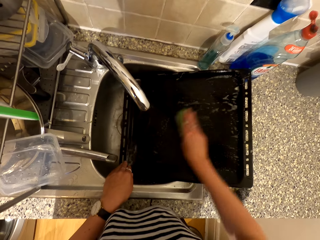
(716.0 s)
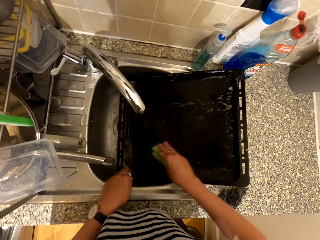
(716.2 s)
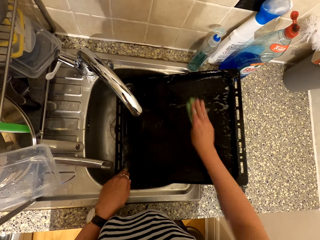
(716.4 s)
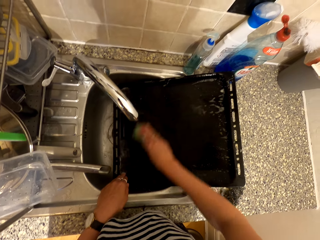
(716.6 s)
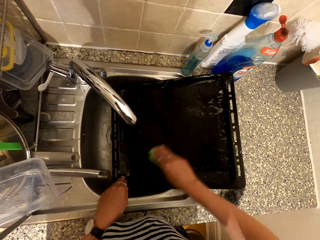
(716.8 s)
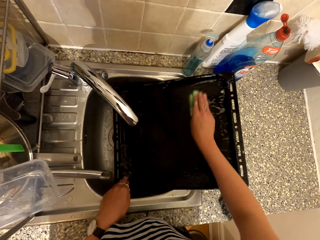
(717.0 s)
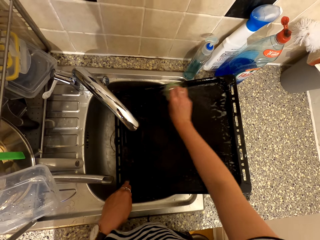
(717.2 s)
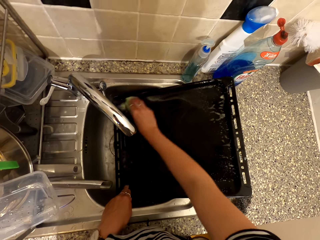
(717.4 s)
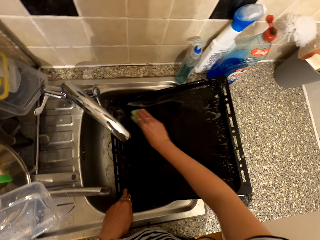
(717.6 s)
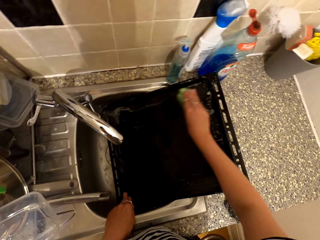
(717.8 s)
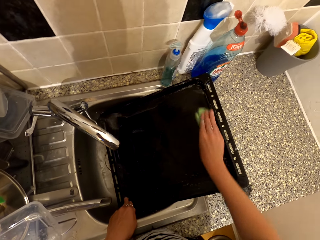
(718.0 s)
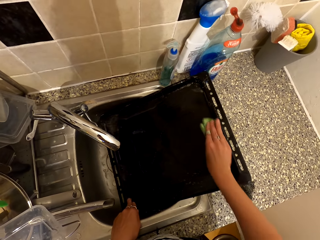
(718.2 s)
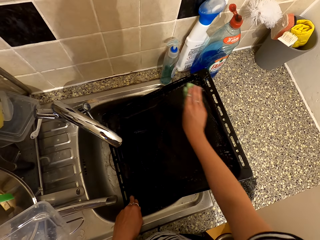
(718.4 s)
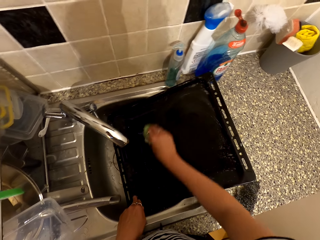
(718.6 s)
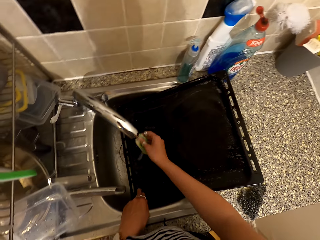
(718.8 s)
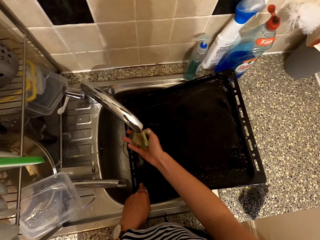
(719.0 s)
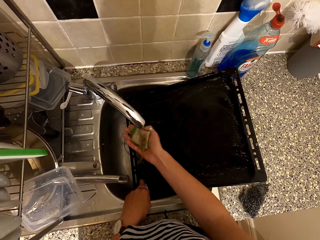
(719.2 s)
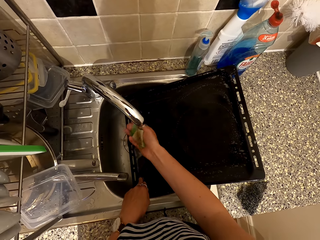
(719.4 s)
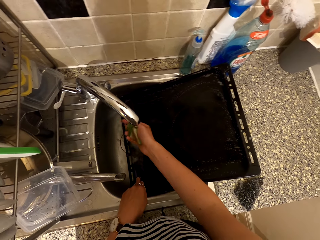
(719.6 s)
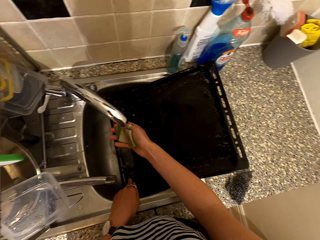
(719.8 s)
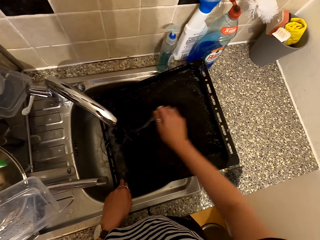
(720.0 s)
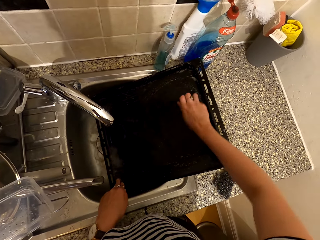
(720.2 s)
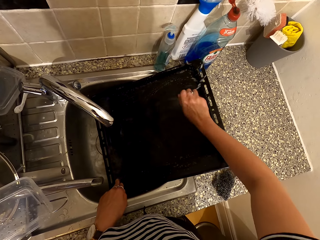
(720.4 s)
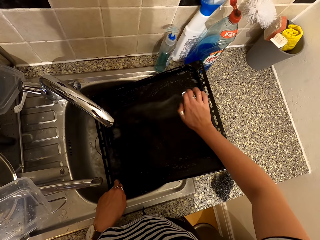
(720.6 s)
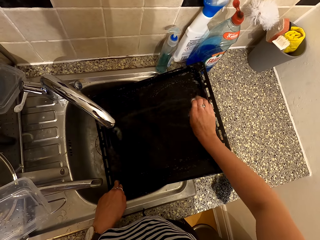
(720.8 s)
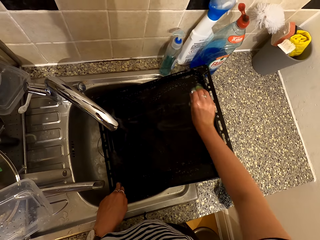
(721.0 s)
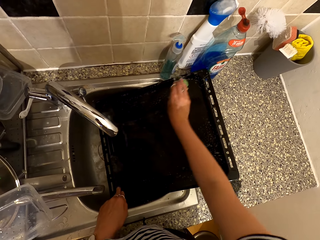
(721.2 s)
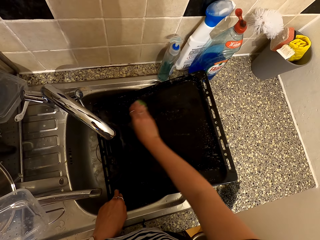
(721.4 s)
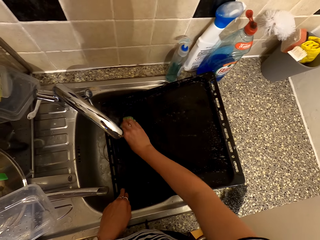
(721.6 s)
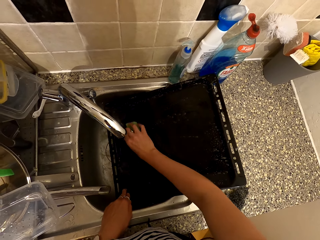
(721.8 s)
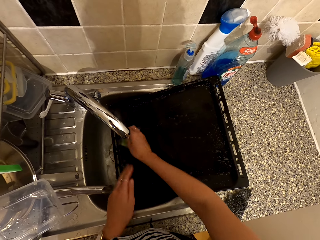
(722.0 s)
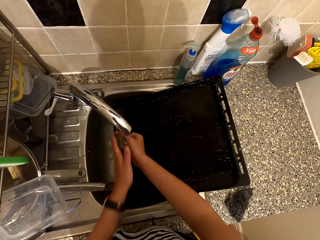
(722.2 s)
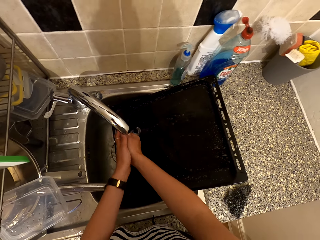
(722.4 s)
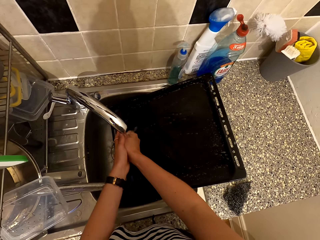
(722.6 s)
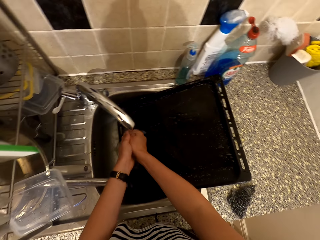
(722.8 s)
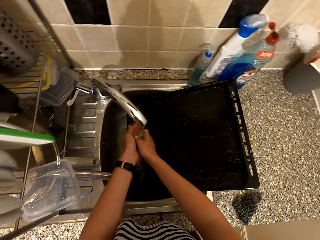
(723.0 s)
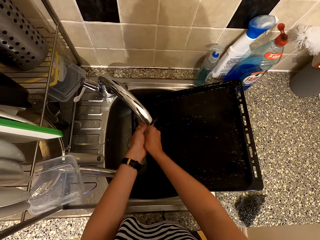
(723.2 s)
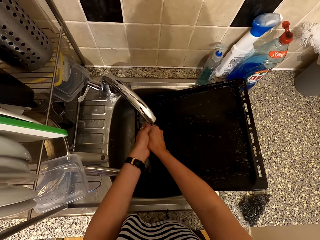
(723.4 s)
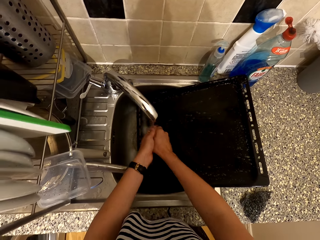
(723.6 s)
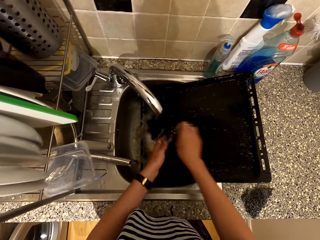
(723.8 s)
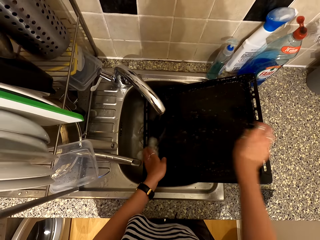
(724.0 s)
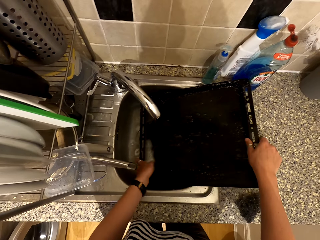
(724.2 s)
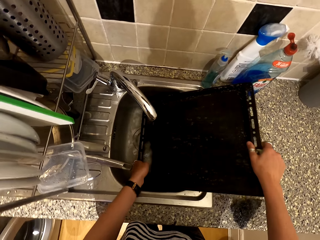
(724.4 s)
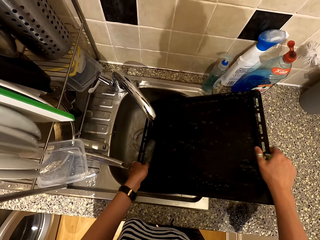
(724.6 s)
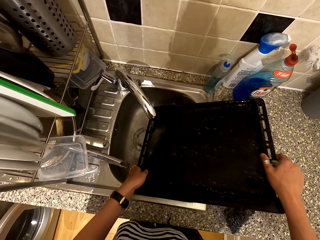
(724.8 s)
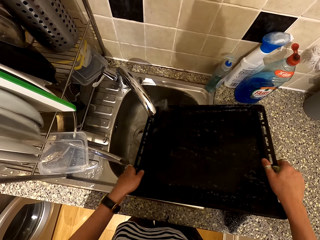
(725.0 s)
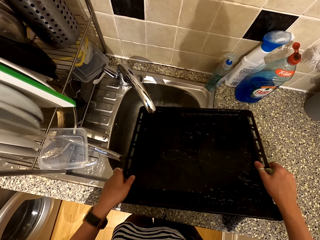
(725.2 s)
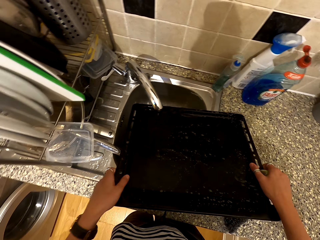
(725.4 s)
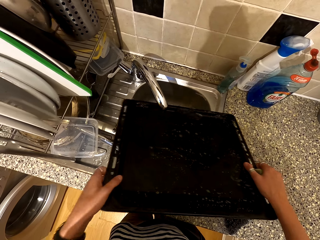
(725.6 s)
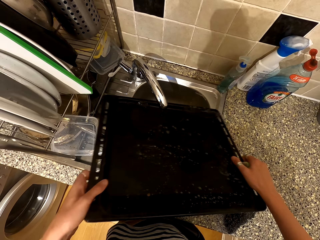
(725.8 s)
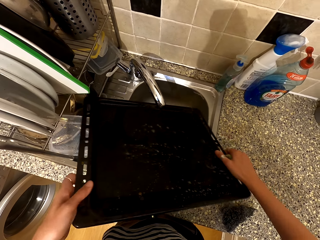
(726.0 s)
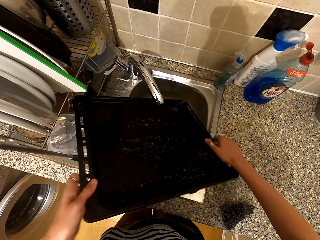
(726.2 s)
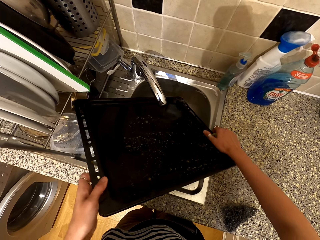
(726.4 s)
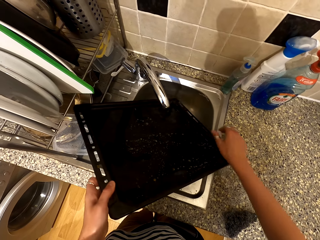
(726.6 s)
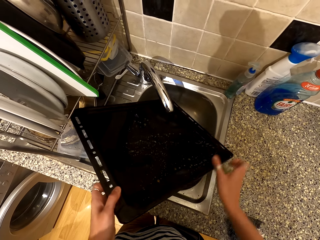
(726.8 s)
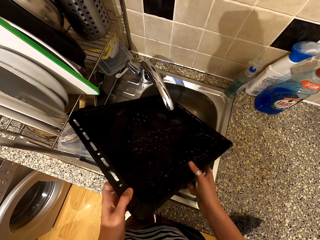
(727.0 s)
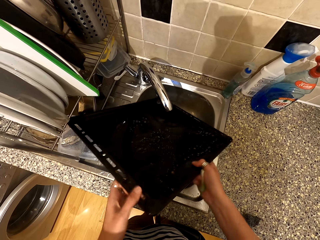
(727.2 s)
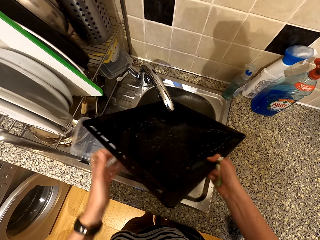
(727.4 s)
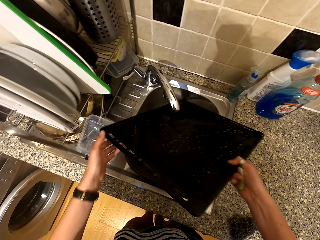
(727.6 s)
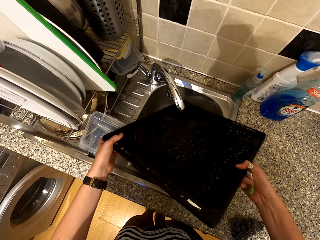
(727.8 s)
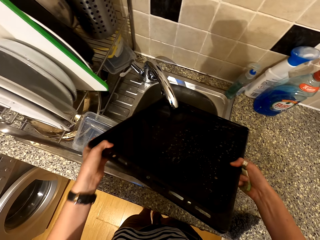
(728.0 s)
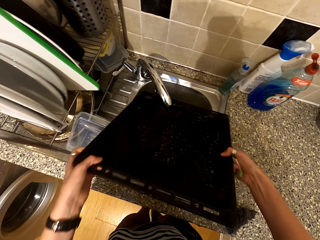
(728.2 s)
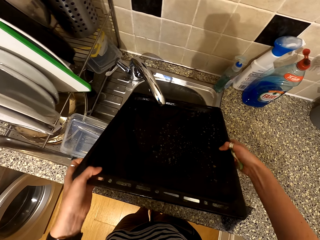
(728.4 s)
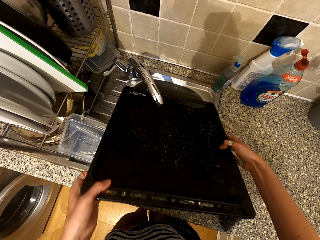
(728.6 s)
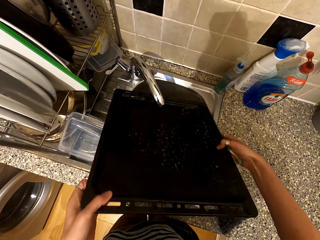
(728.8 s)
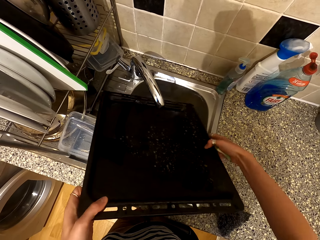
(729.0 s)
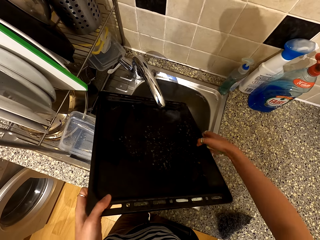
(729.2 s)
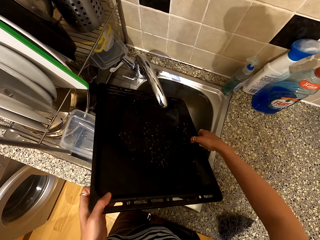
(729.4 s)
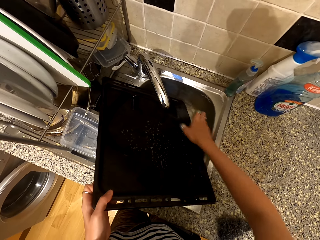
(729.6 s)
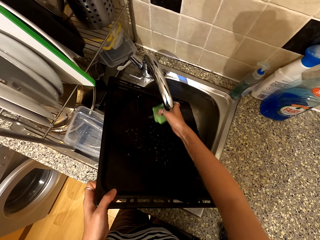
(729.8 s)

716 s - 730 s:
The camera wearer pours water in the washing sponge. They wash the tray with the washing sponge, rinse the washing sponge with water, lift the tray, rinse the tray in the tap, and put the tray on the sink.

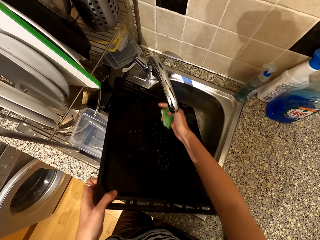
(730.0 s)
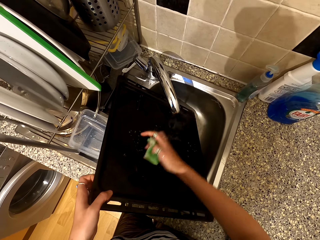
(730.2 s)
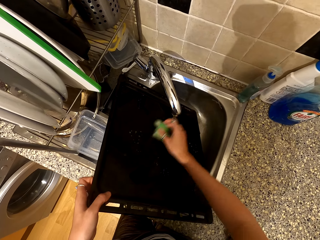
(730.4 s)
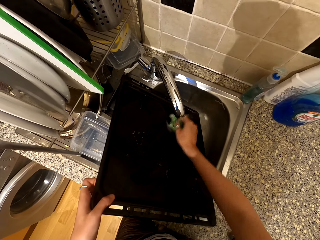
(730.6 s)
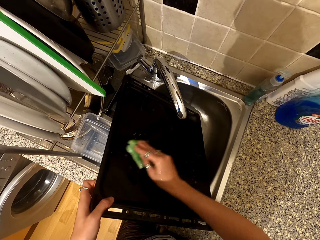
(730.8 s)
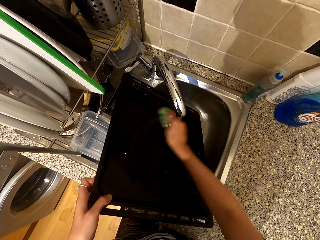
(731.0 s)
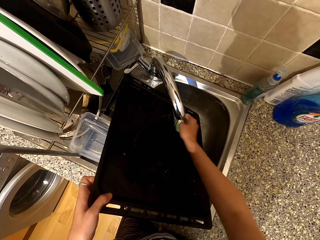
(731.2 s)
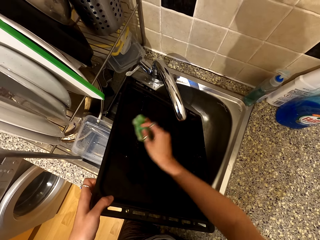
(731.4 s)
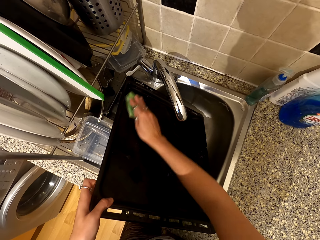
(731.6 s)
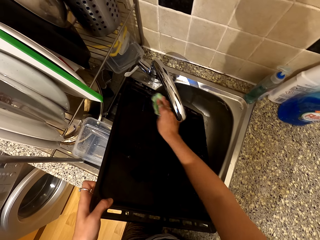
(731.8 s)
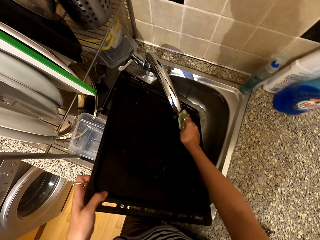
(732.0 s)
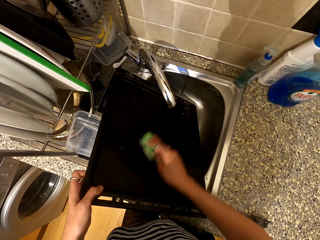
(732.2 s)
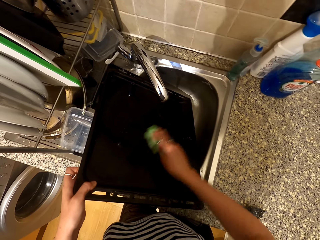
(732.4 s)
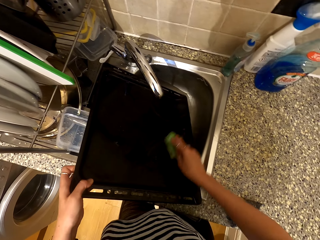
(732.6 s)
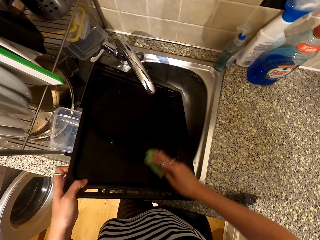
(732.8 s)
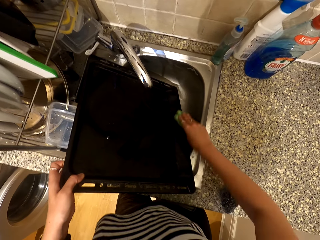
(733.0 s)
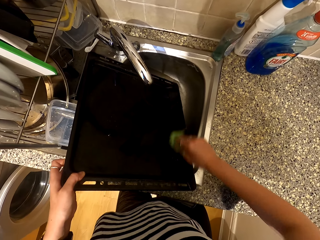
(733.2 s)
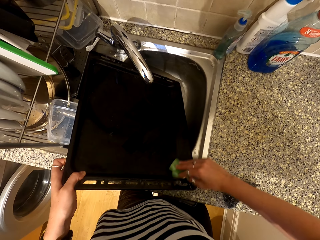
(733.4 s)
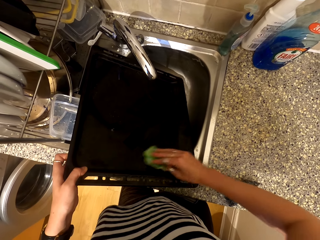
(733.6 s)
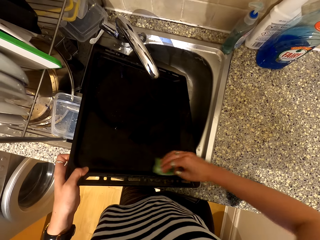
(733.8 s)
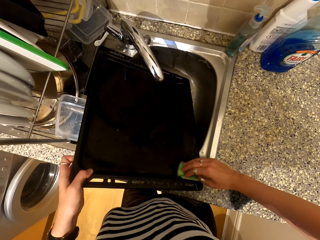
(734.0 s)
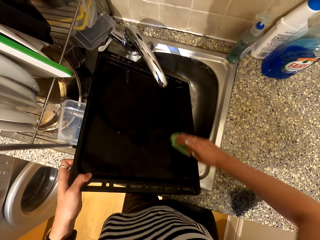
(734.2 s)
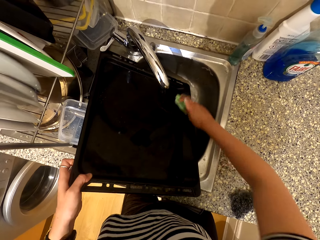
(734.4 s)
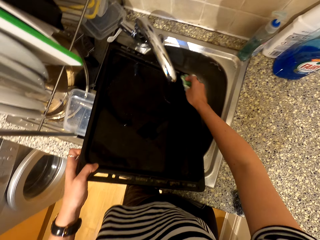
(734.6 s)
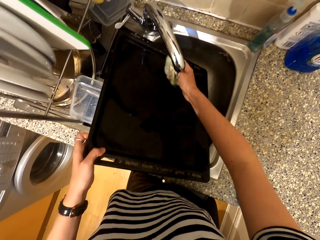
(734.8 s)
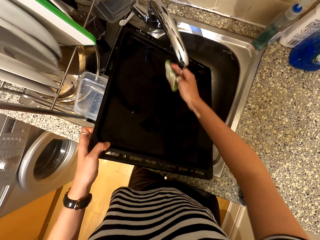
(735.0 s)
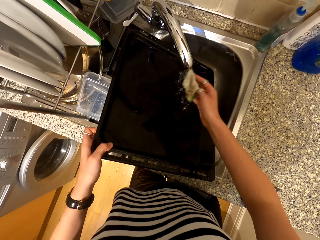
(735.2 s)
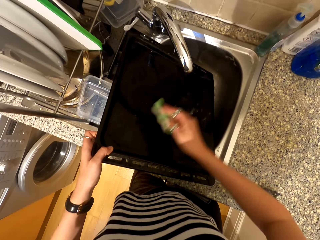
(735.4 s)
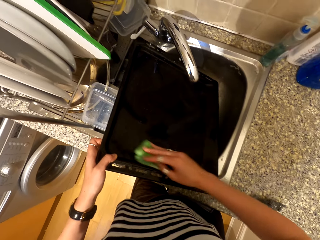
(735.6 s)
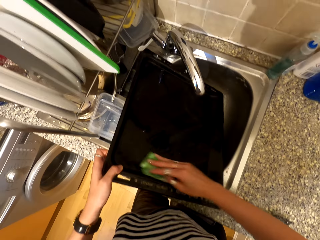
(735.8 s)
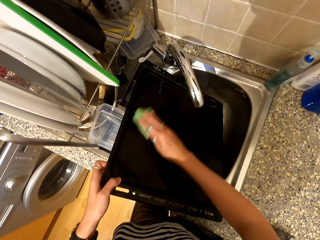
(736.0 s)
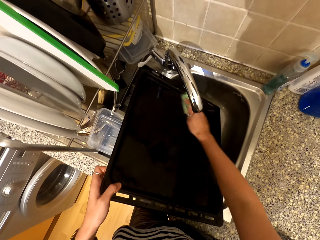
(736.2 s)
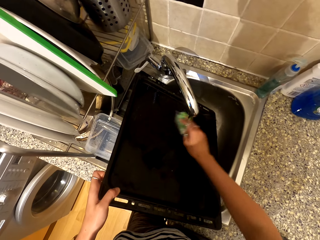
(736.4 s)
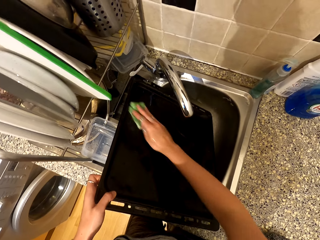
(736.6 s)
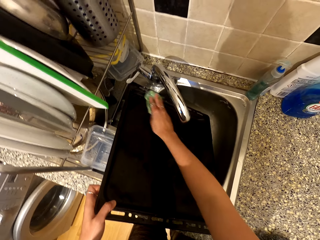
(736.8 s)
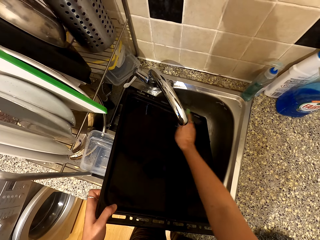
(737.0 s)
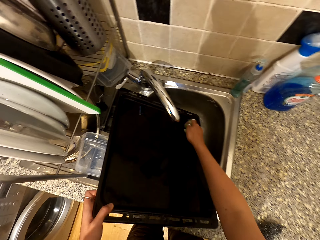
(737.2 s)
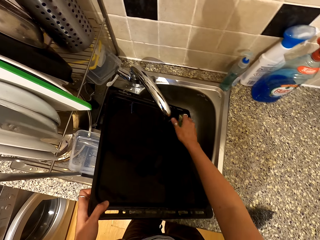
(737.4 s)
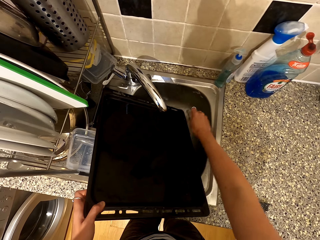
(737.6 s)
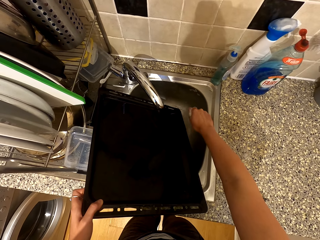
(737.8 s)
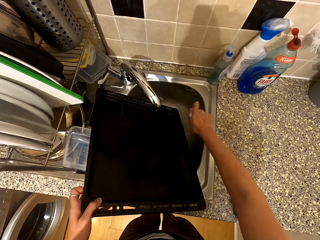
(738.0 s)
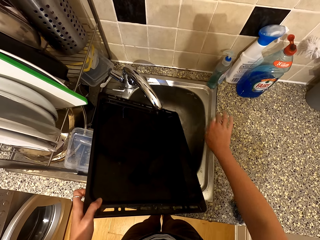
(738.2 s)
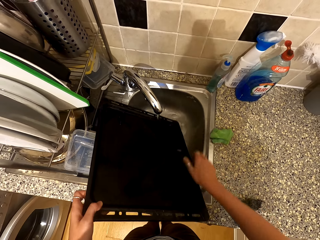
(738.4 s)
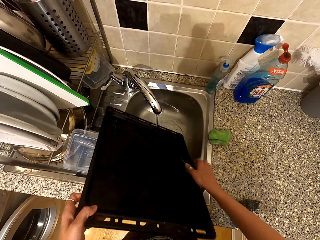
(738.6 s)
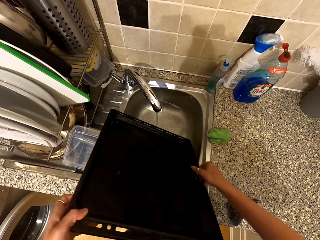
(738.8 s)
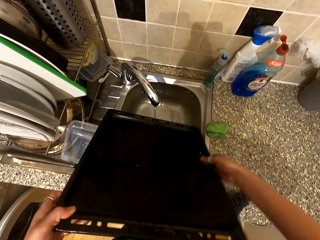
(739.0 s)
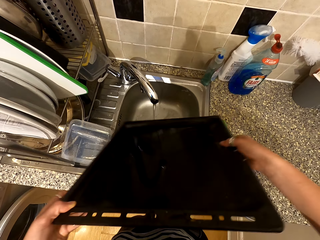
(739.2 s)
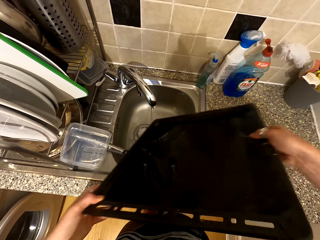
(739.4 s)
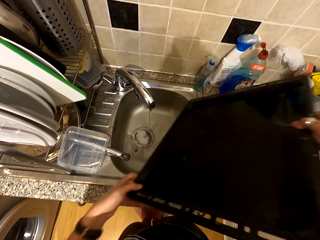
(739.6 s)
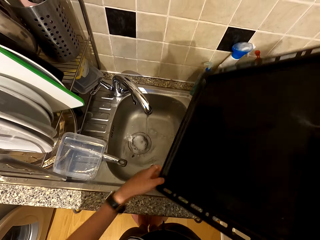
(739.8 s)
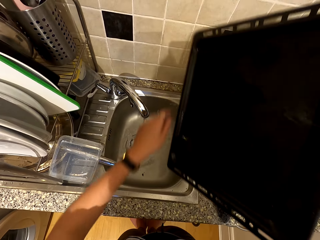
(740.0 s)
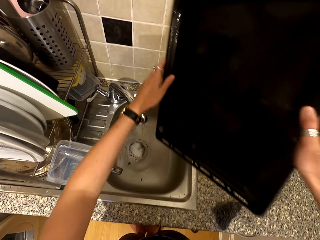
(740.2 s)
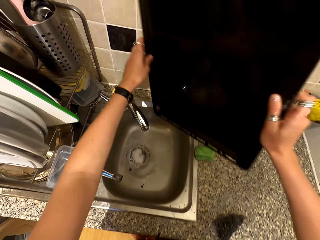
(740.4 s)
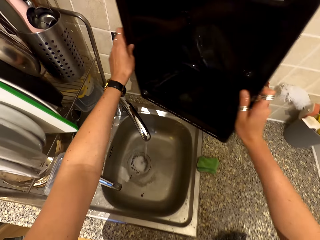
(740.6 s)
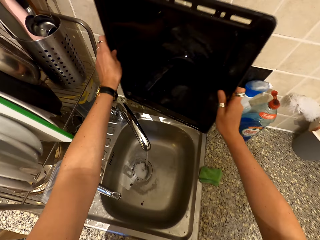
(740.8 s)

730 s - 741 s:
The camera wearer washes the tray. They rinse water with the washing sponge, lift the tray, and place the washing sponge in the counter top.
